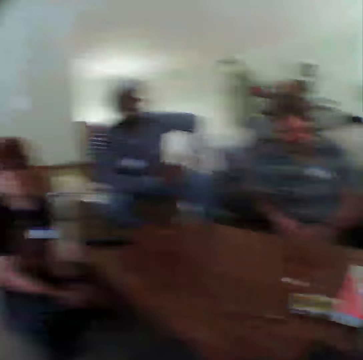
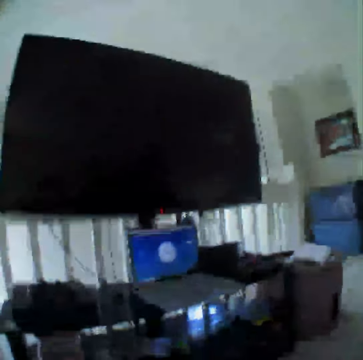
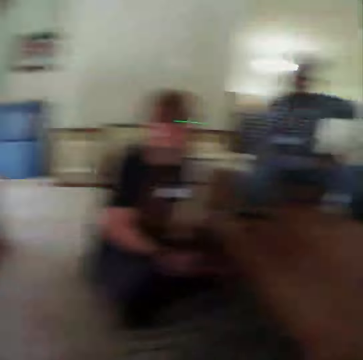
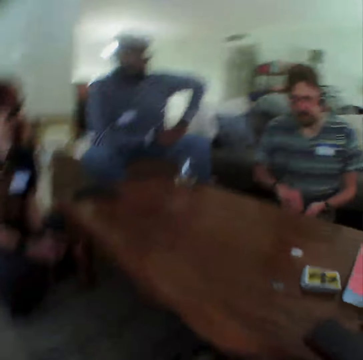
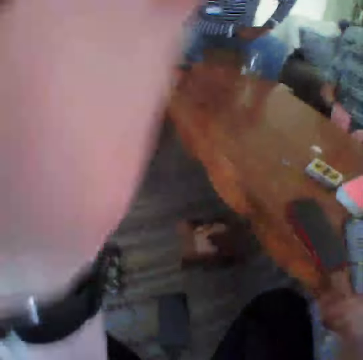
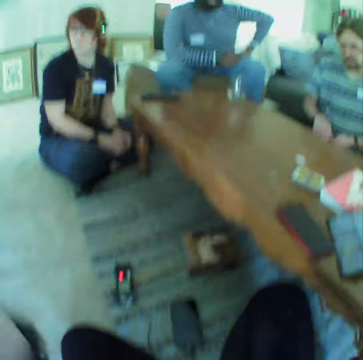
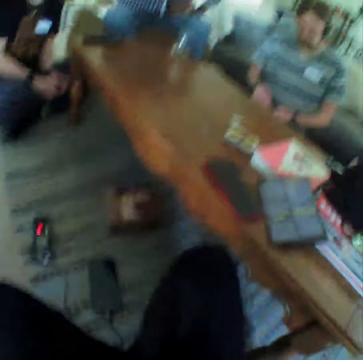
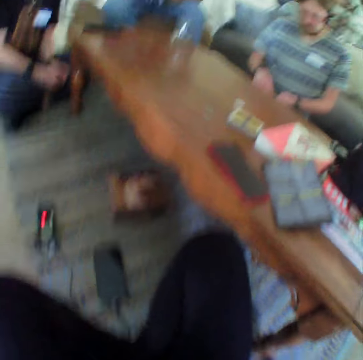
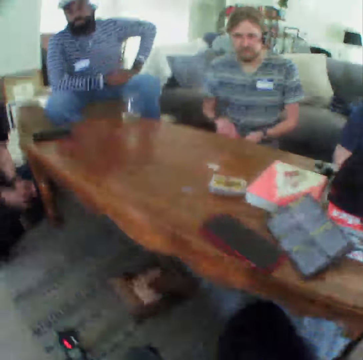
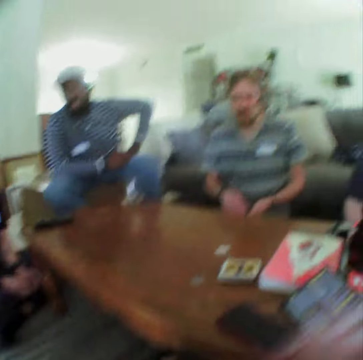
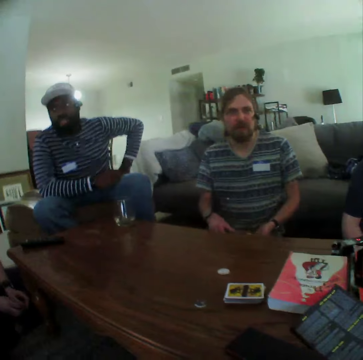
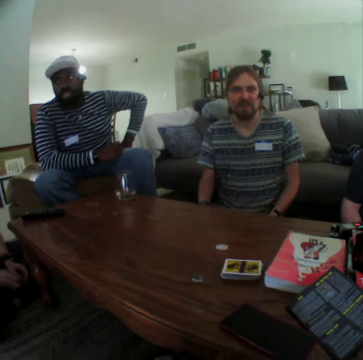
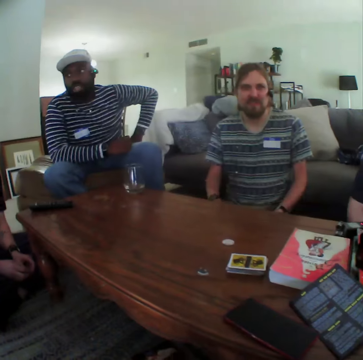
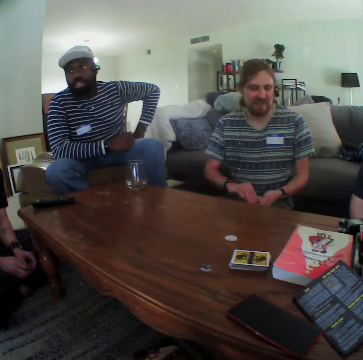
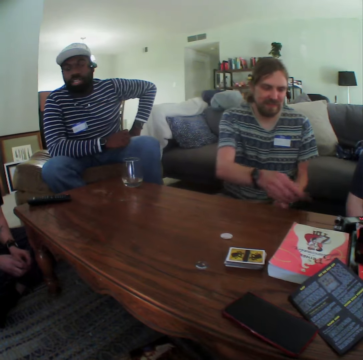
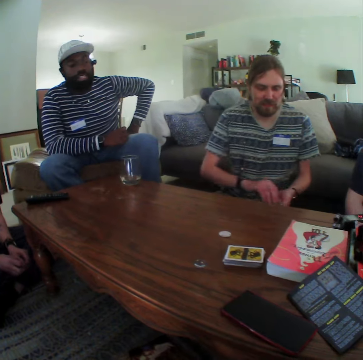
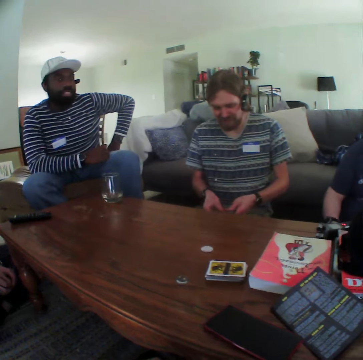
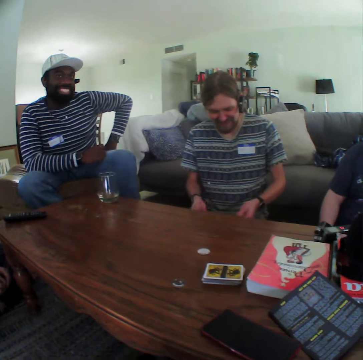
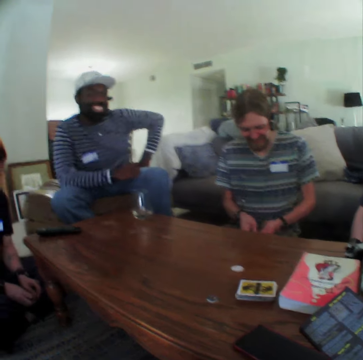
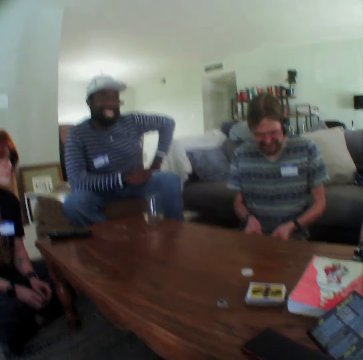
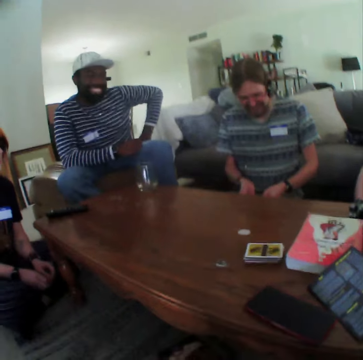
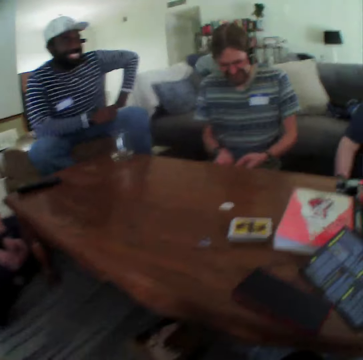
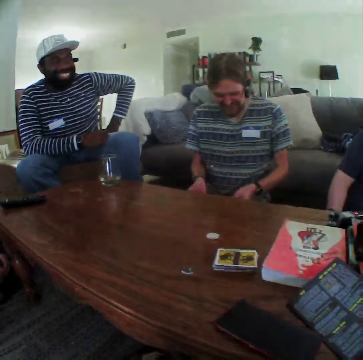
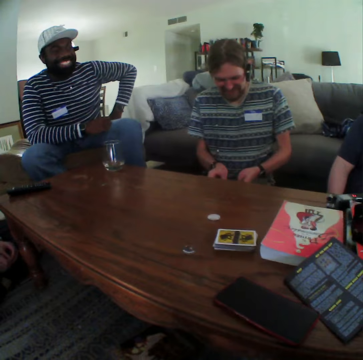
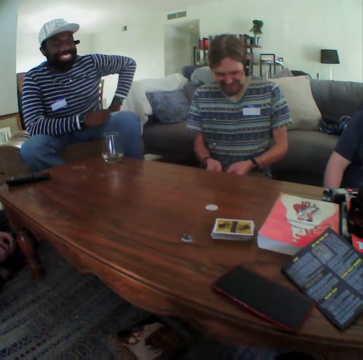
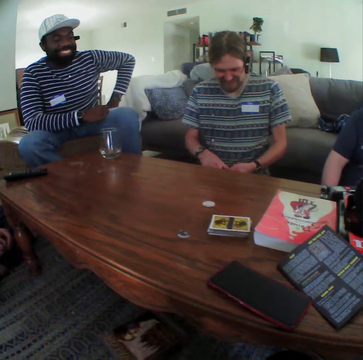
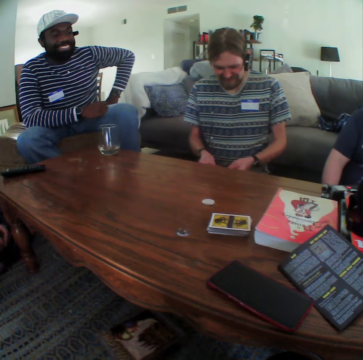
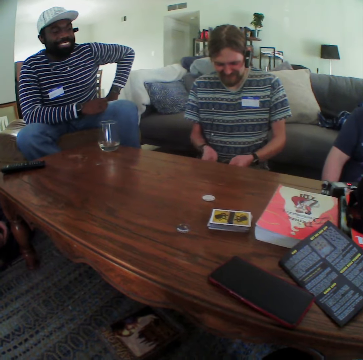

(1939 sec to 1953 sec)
The camera wearer moves the hand to the camera. A person moves the hand under the table. The person moves the card to the table. Another person moves the hand to the seat. The first person shuffles the card. A third person nods the head.

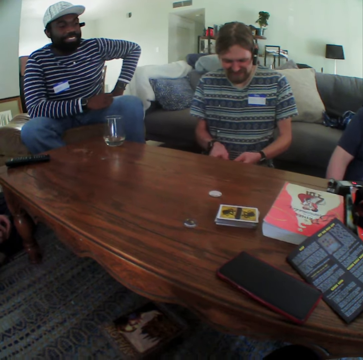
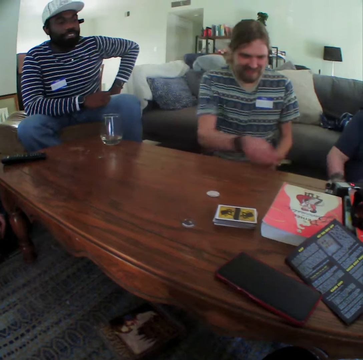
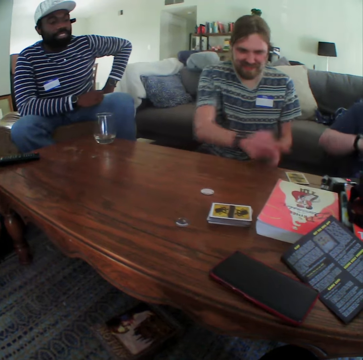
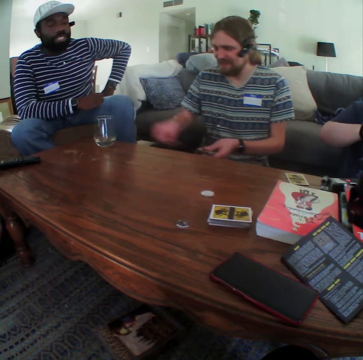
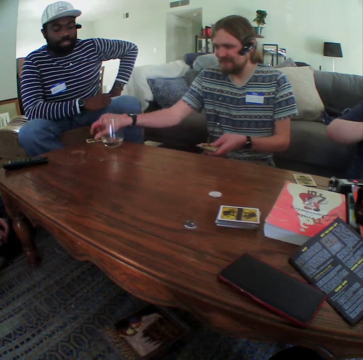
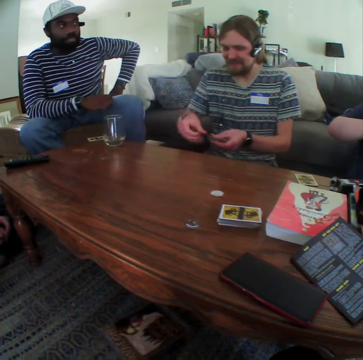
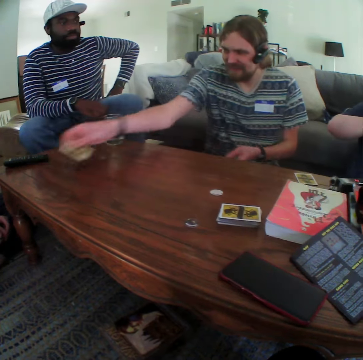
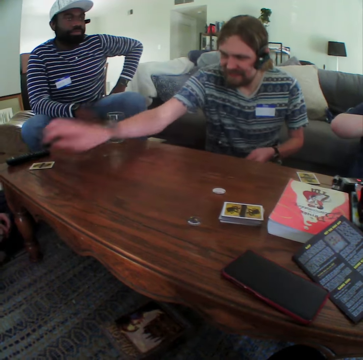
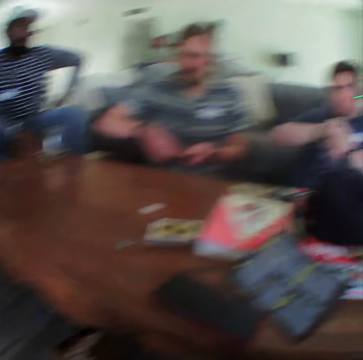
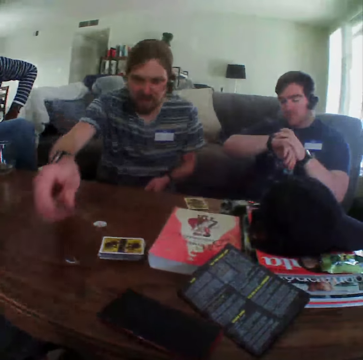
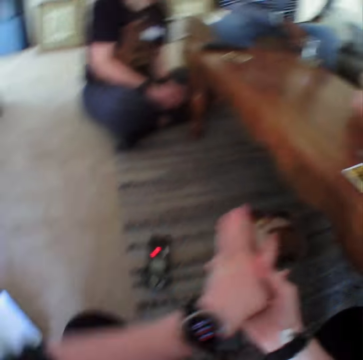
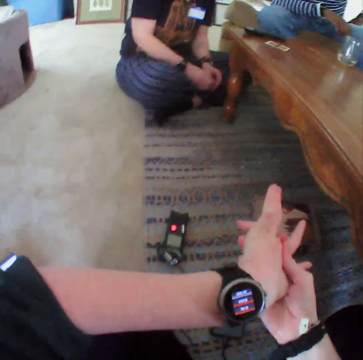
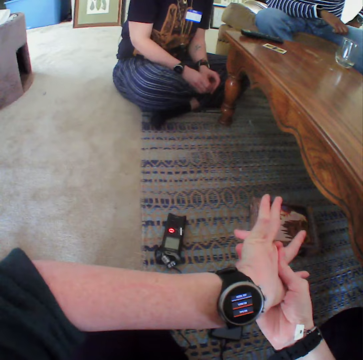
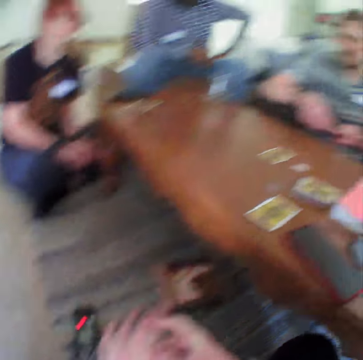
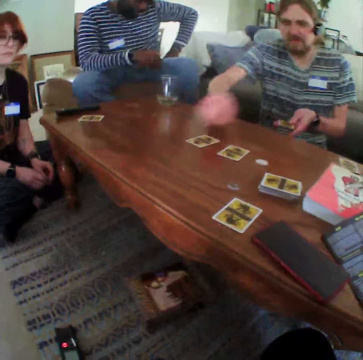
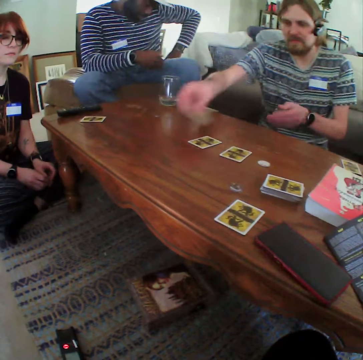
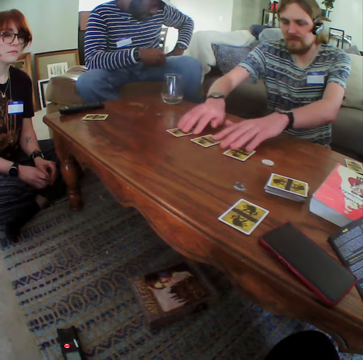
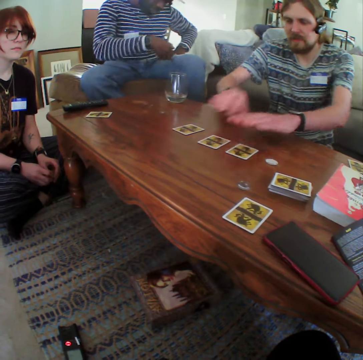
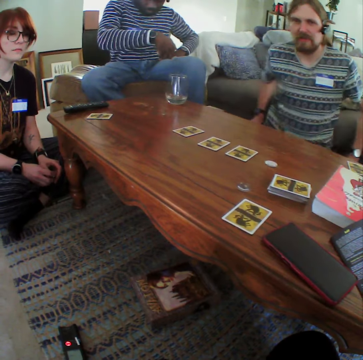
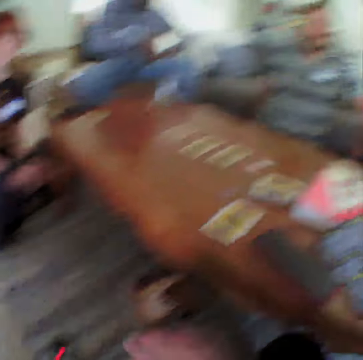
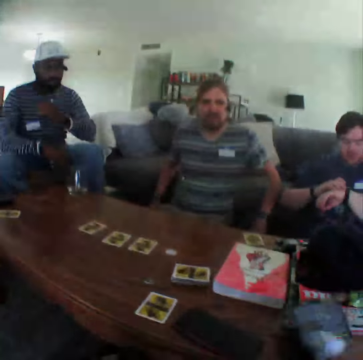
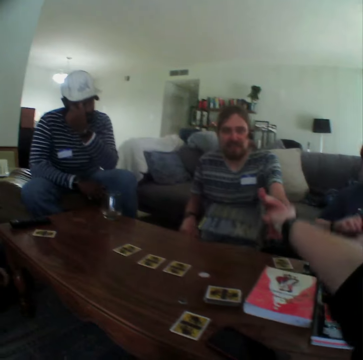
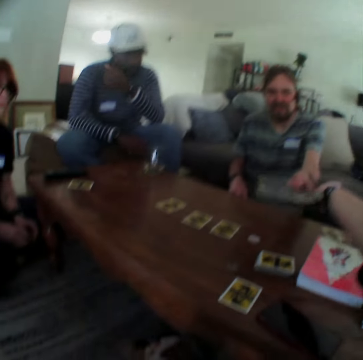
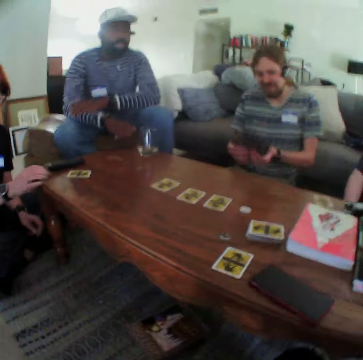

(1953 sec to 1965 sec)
A person distributes the cards on the table. Another person touches the card on the table. The camera wearer touches his left hand. He stares at the watch. The other person stares at the card. The camera wearer picks up a pamphlet or paper from the table and hands the first person the pamphlet. The first person takes the paper.

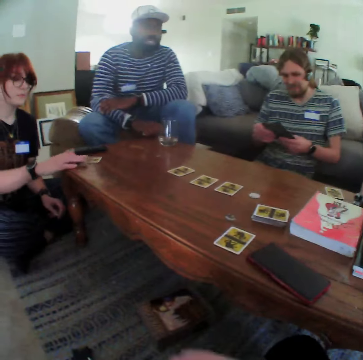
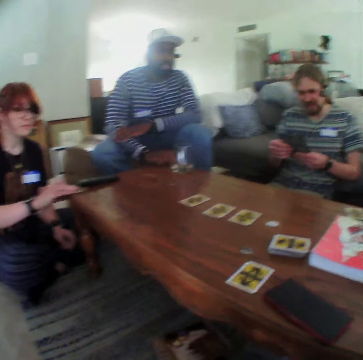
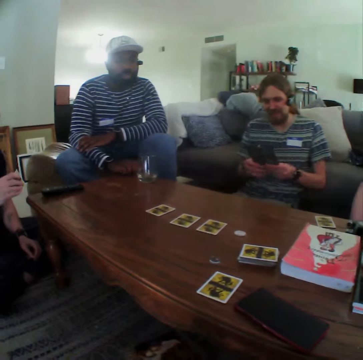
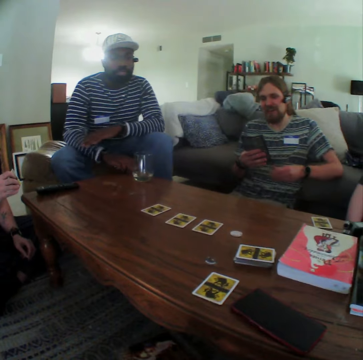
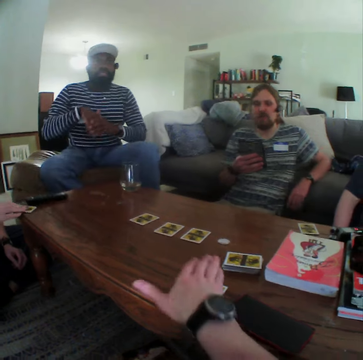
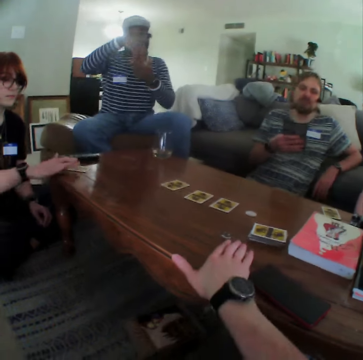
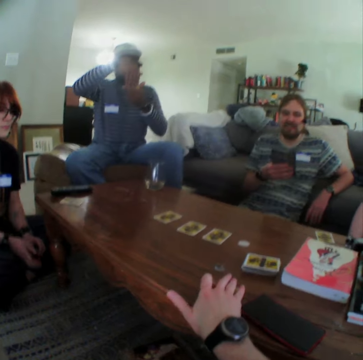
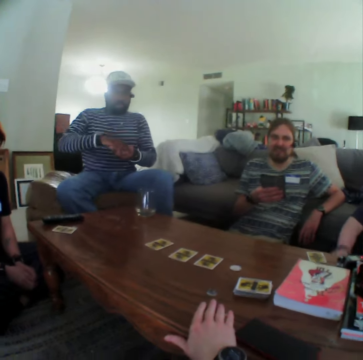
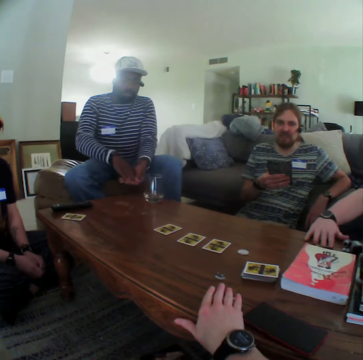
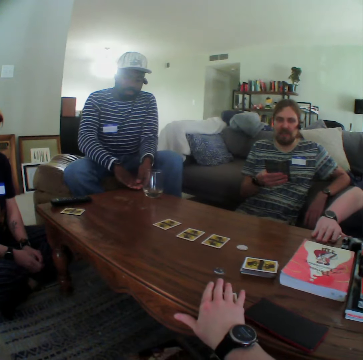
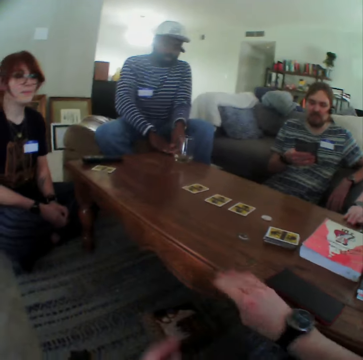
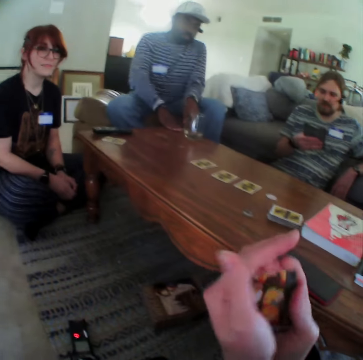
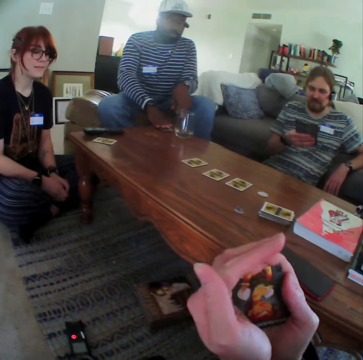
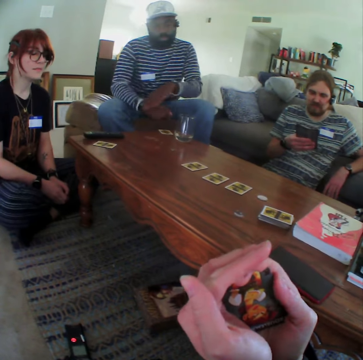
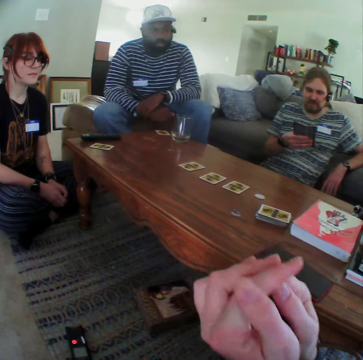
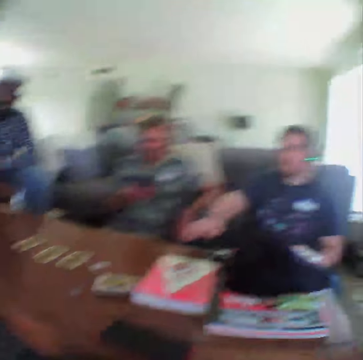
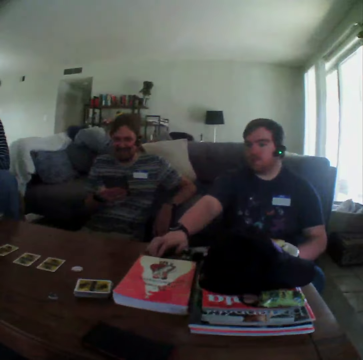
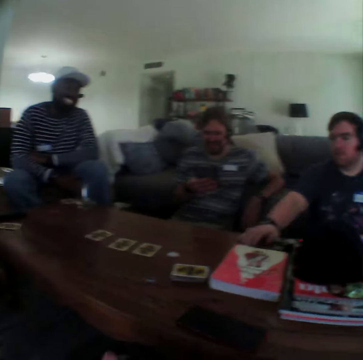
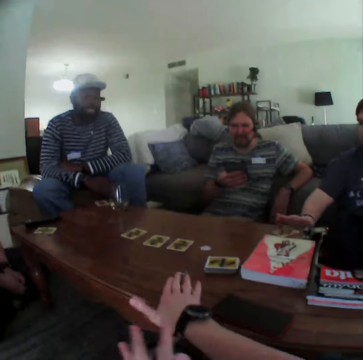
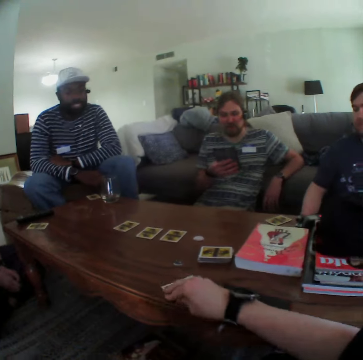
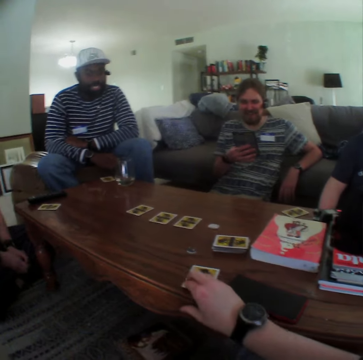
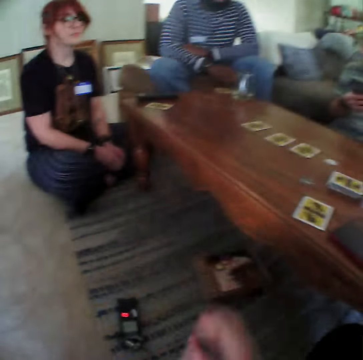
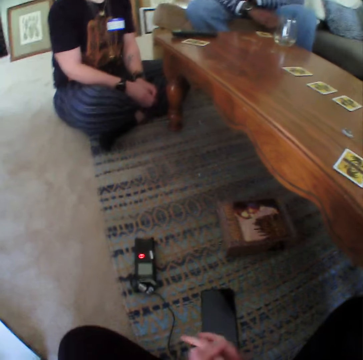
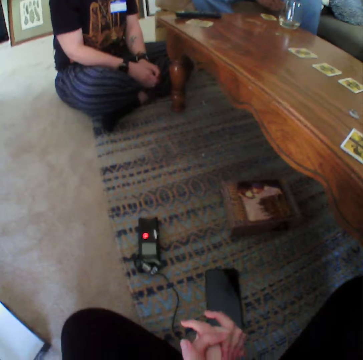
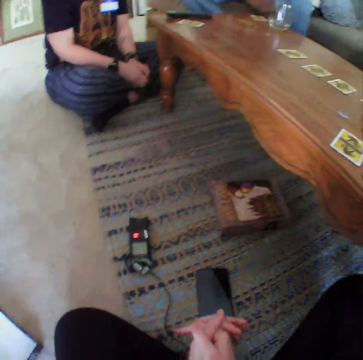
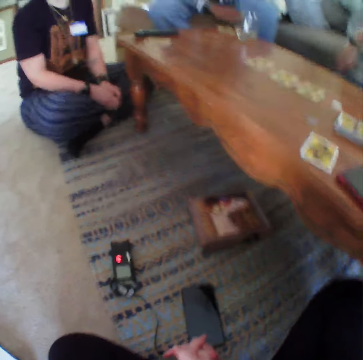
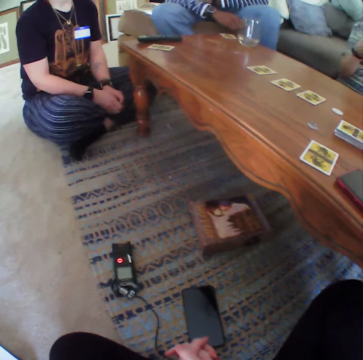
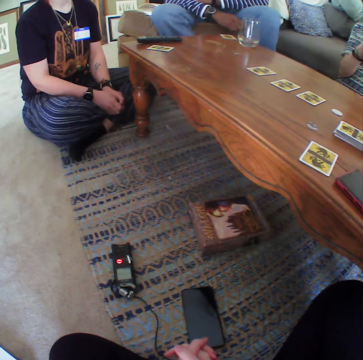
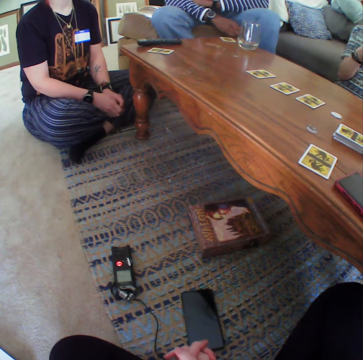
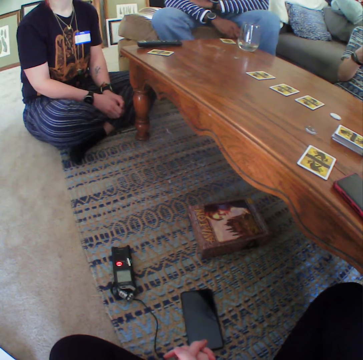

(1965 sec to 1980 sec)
A person touches the card on the table. Another person moves the hand on the chair. A third person moves the hand with the card up. The camera wearer picks up a card from the table. A fourth person puts the card on the table. The third person puts the card on the table. The camera wearer looks at his card. The third person holds both hands. The fourth person puts the card on the table. The camera wearer puts the card on the table. He puts both hands together.
